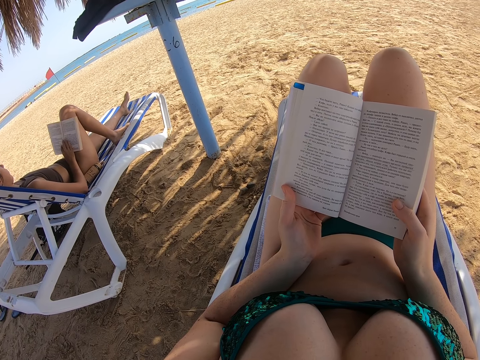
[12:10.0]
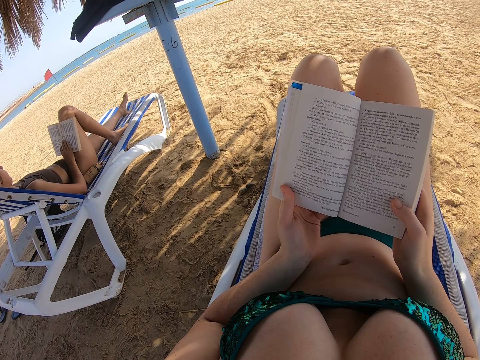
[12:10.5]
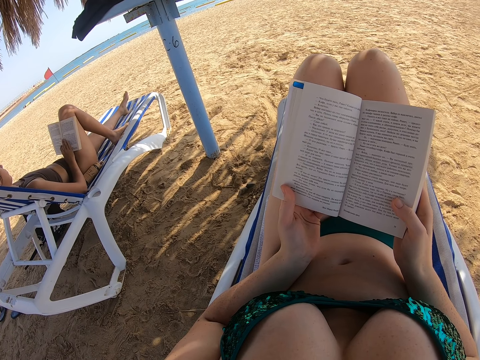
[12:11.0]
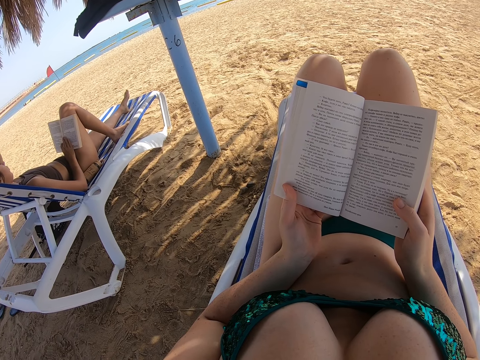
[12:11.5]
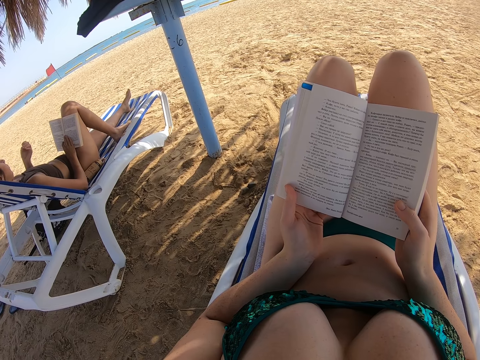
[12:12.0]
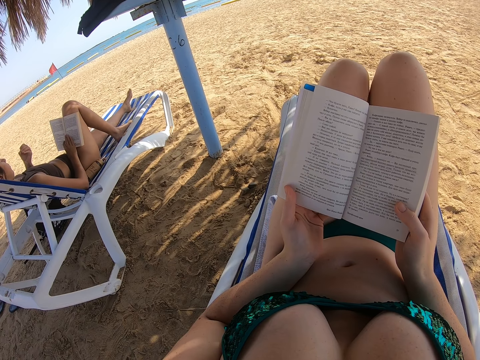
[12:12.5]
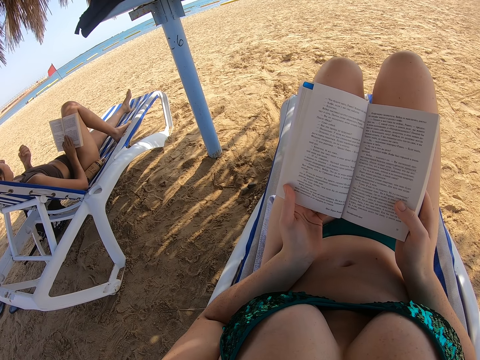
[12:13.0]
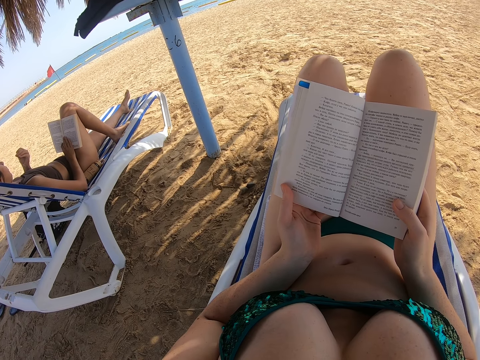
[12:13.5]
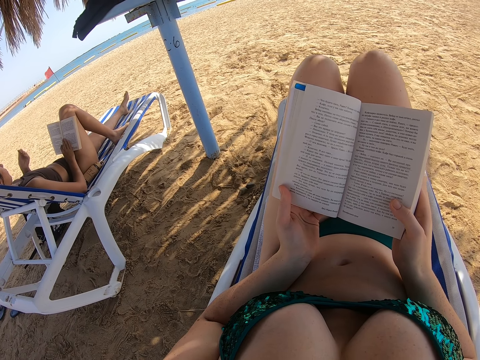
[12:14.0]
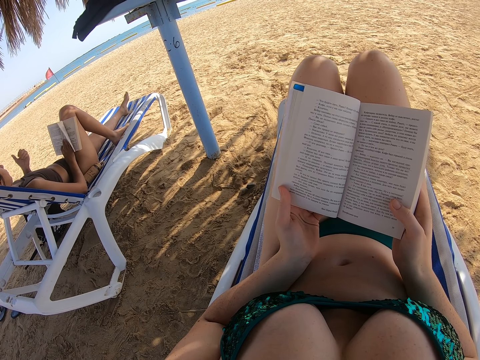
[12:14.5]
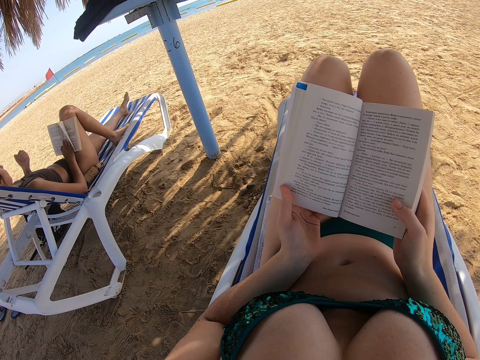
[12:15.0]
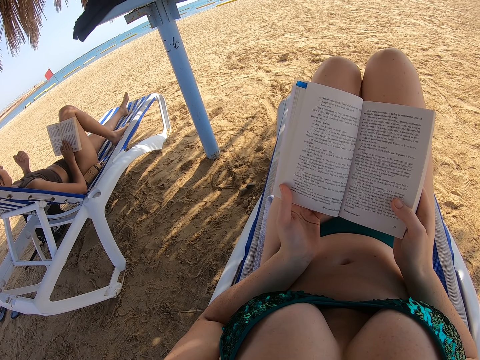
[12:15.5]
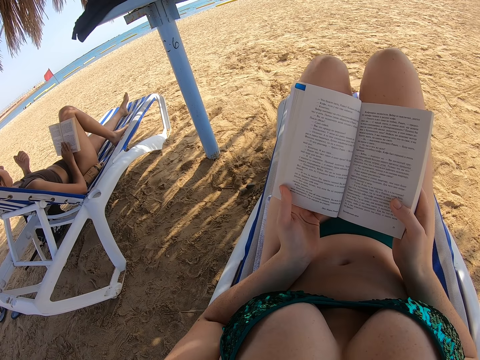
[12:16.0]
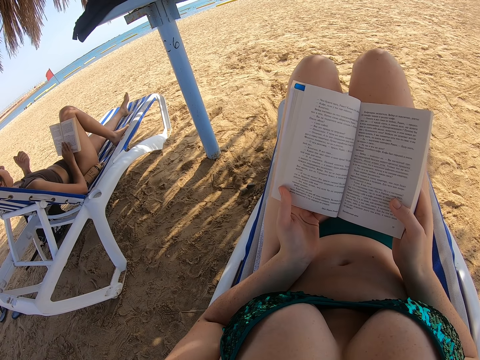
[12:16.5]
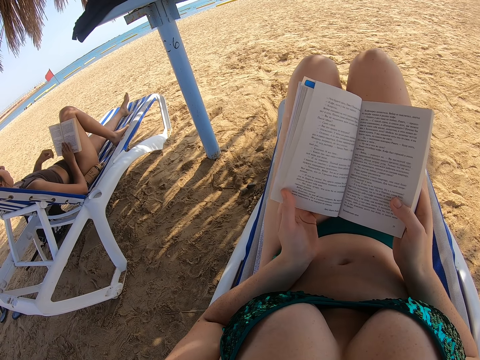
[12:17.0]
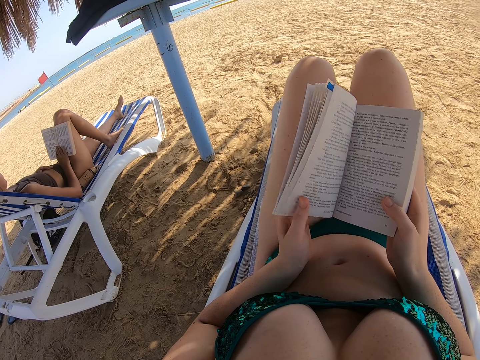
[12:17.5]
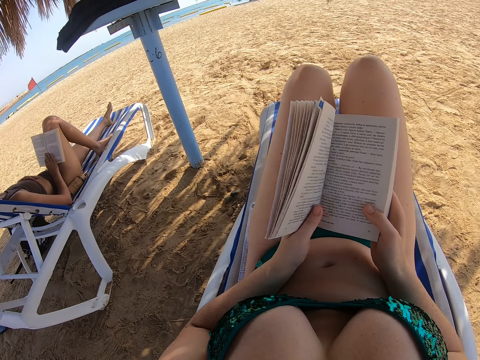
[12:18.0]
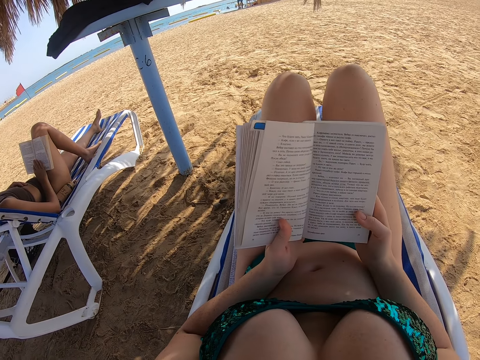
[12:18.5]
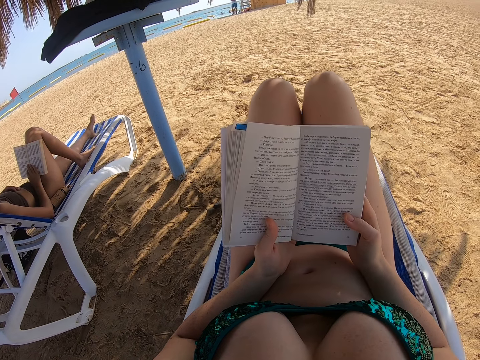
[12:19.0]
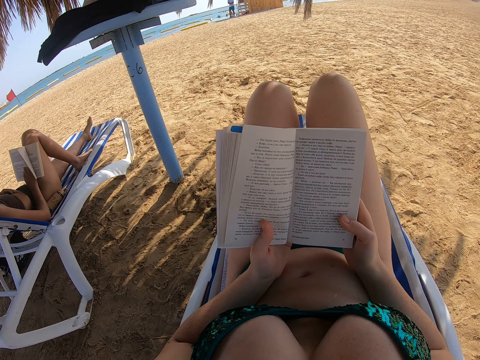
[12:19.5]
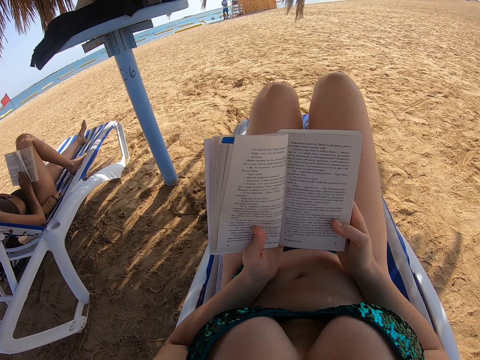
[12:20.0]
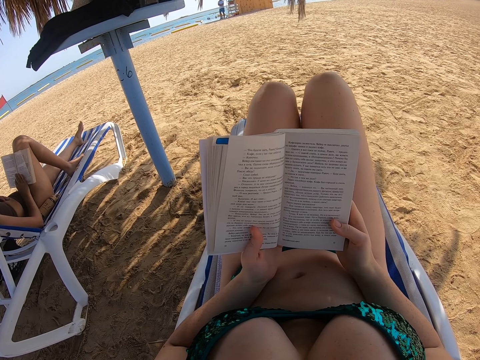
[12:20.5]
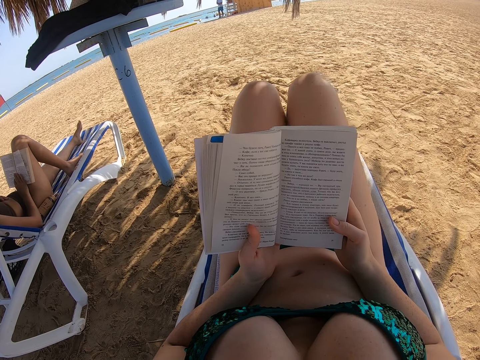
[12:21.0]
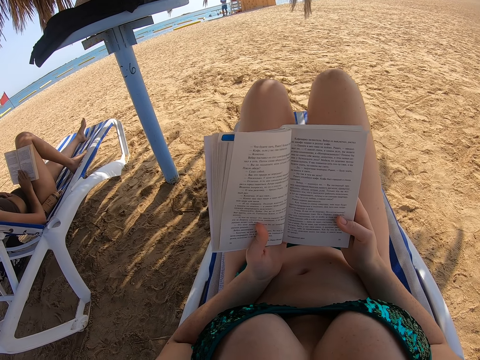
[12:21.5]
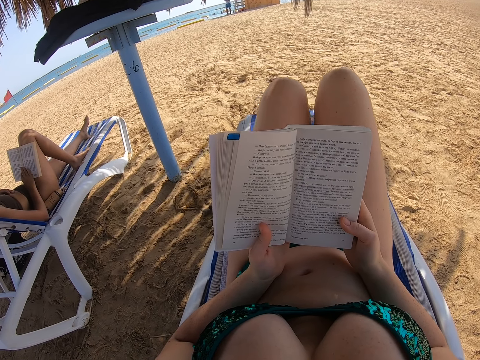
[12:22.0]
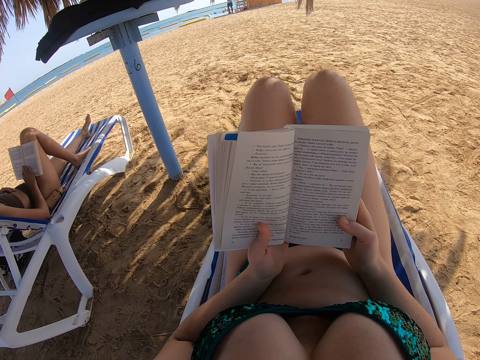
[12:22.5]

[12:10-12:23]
The lady stares at the fingers. She reads the book.

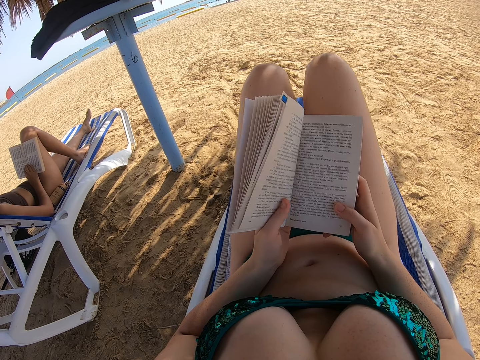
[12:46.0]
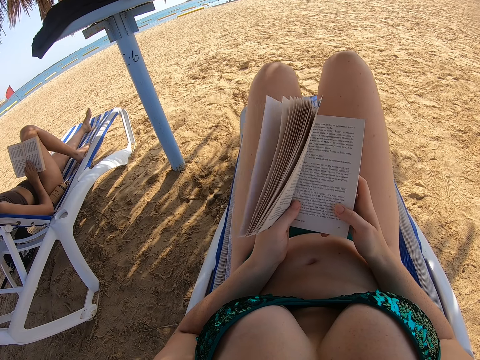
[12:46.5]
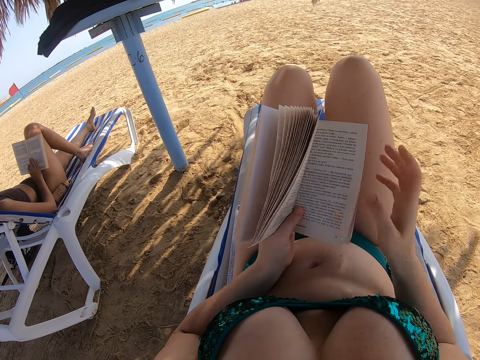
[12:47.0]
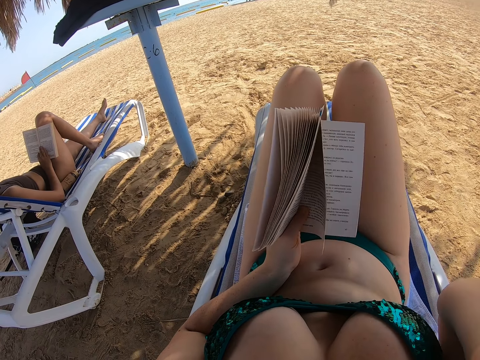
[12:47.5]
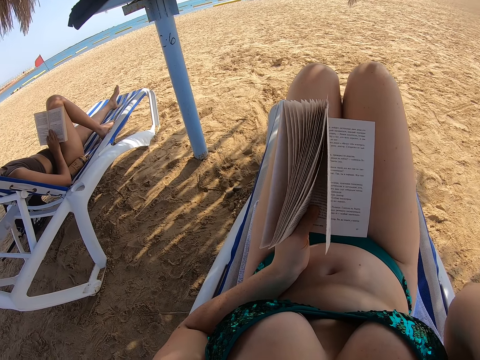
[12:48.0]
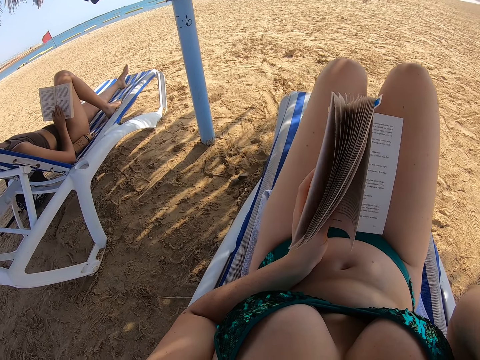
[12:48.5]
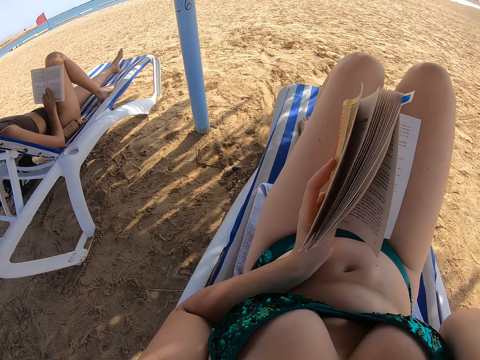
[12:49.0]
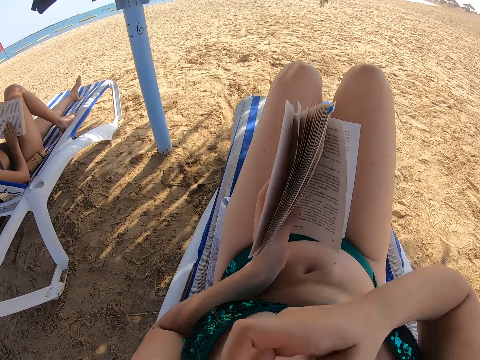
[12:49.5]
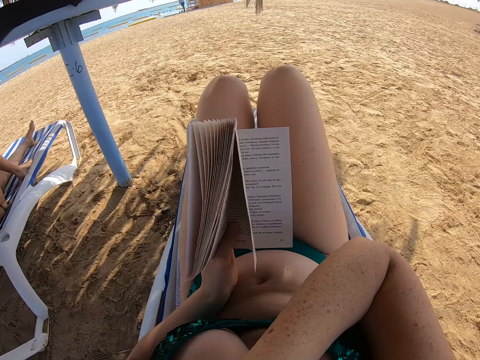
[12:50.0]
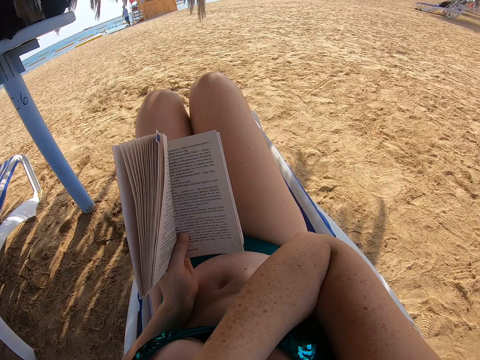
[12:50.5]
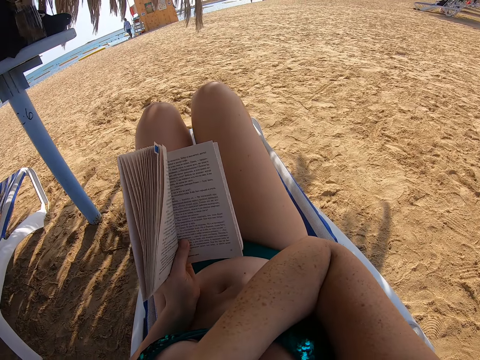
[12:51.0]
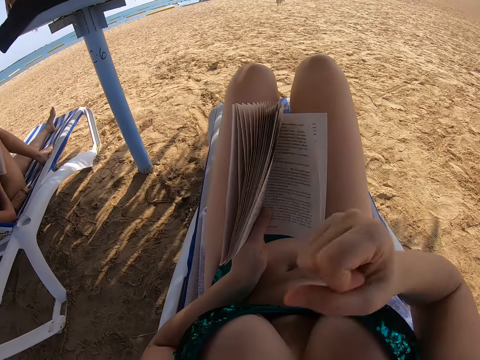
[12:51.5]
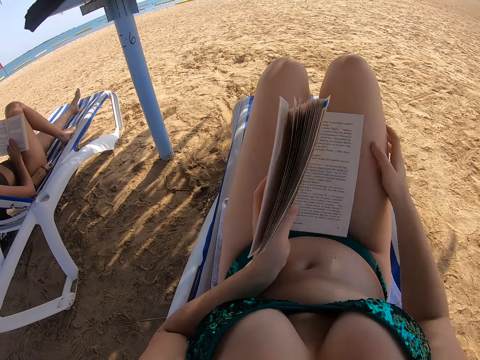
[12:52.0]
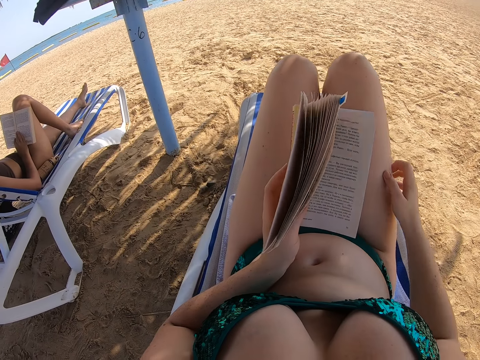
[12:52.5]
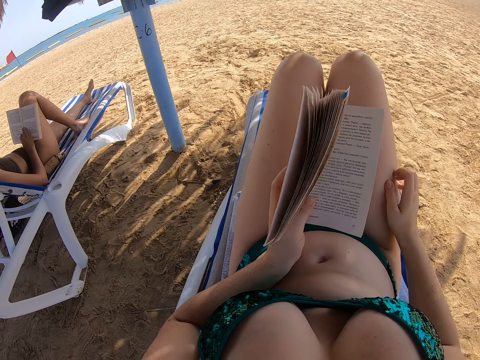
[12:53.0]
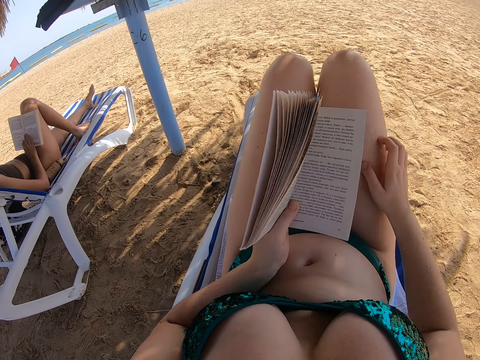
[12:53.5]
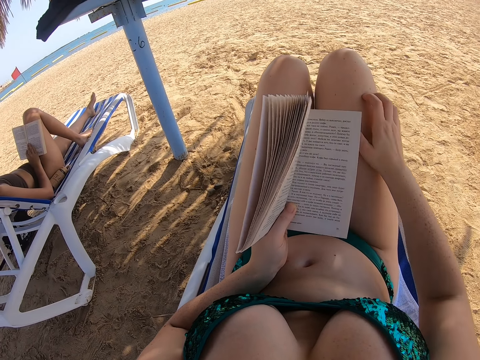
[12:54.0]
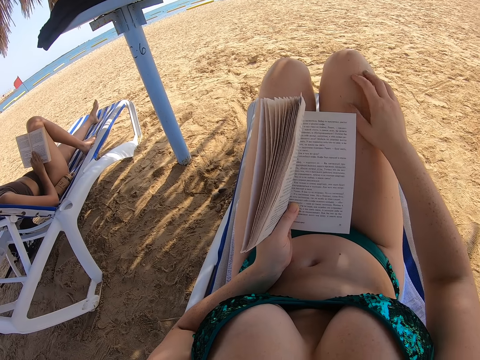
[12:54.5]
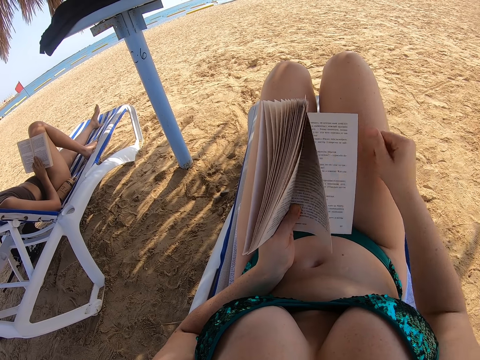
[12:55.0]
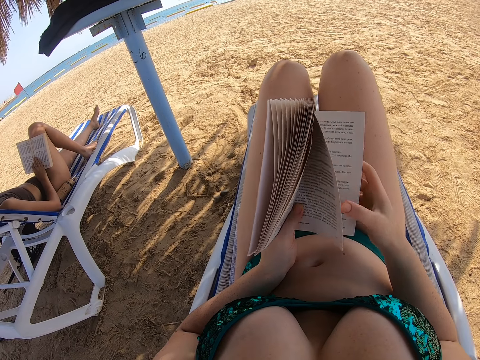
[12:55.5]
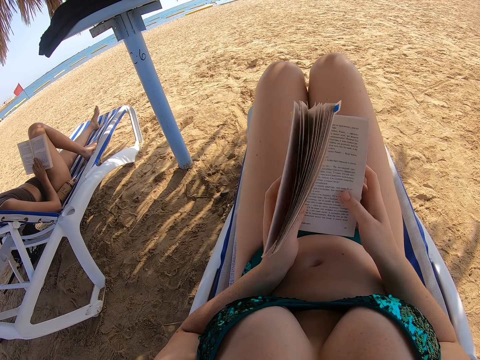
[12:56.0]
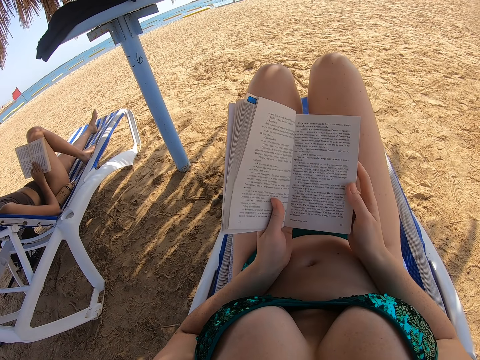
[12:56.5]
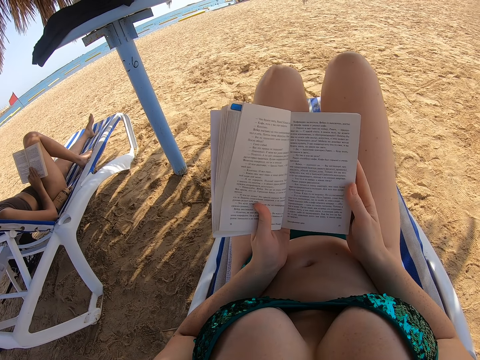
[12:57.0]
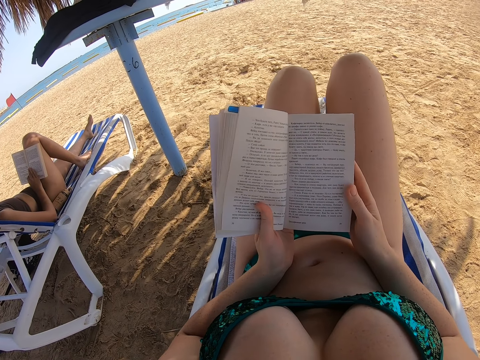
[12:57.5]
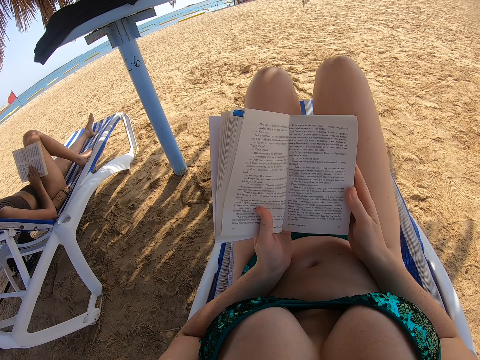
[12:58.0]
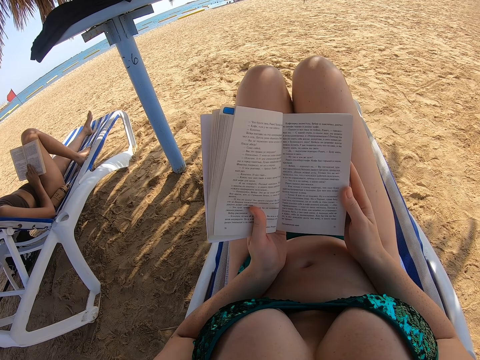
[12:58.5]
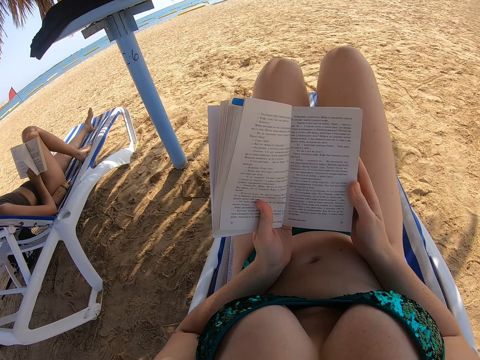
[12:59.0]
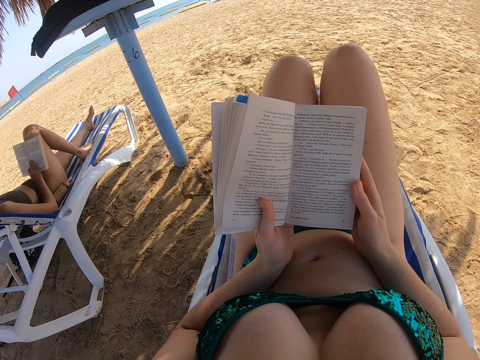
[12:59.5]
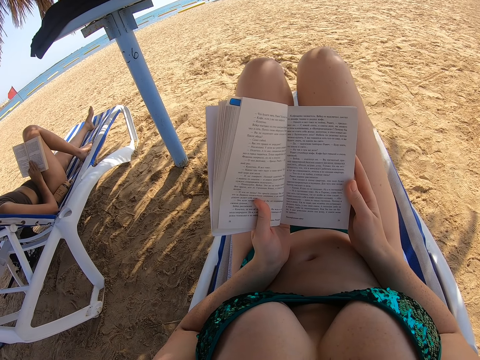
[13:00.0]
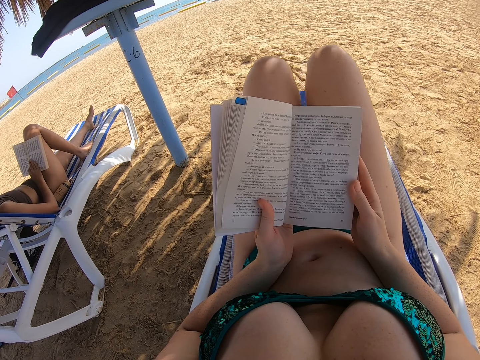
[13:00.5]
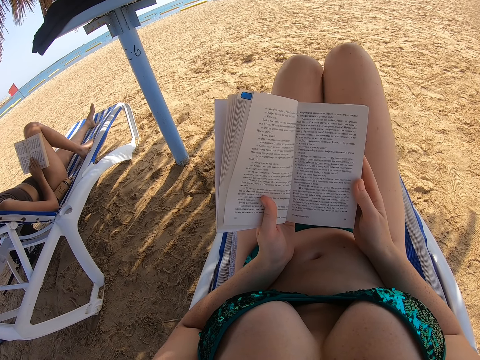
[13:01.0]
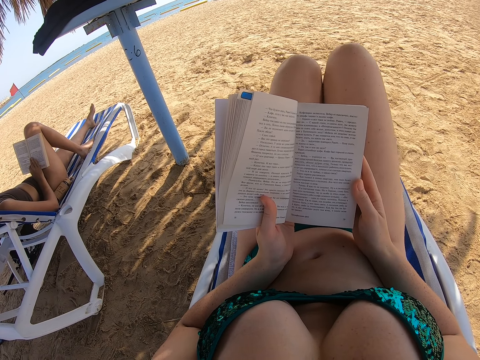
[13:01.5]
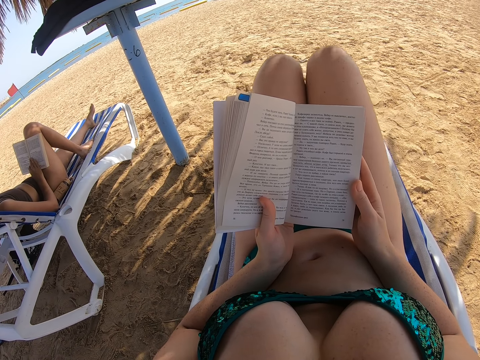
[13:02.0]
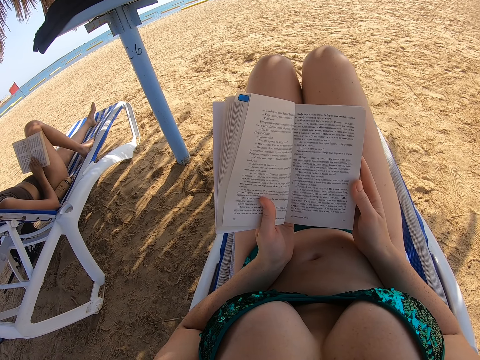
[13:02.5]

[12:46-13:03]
The camera wearer scratches the body. They raise the right hand towards something. They withdraw the hand from something. They place the right hand on the lap. They hold the book with both hands. They read the book.
